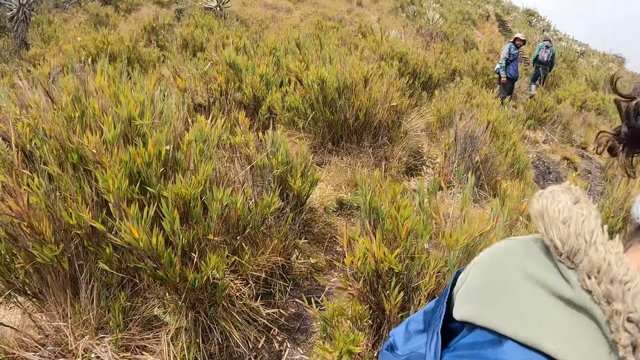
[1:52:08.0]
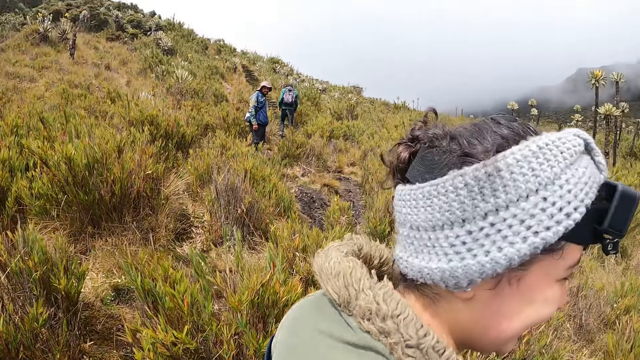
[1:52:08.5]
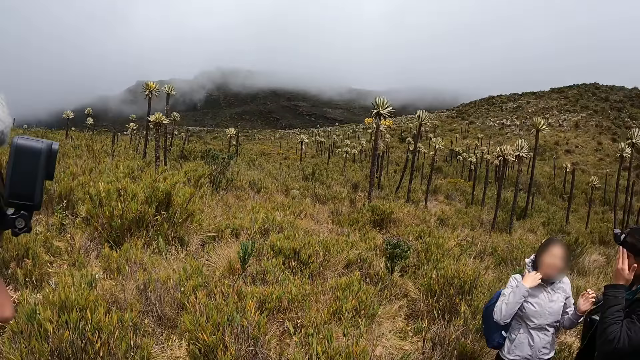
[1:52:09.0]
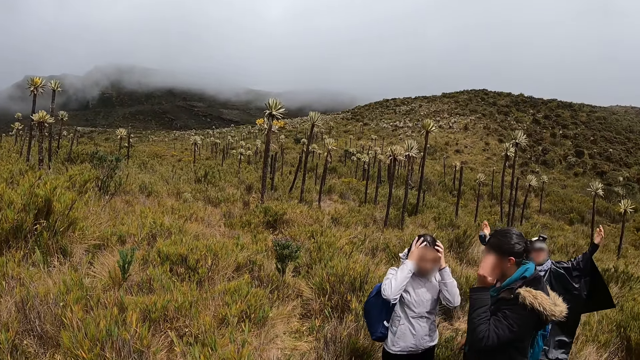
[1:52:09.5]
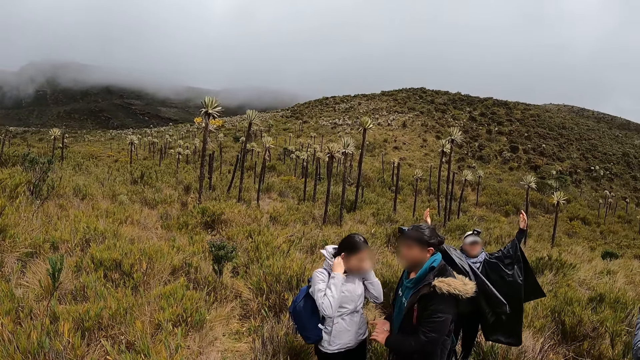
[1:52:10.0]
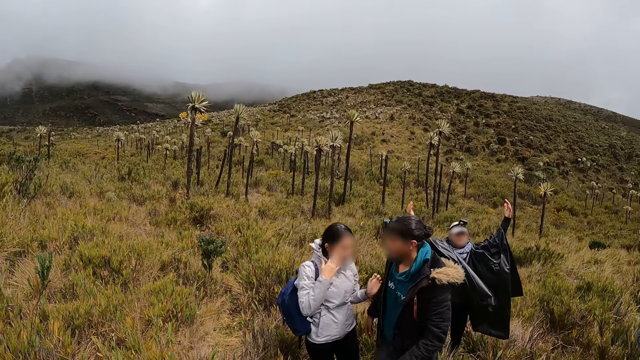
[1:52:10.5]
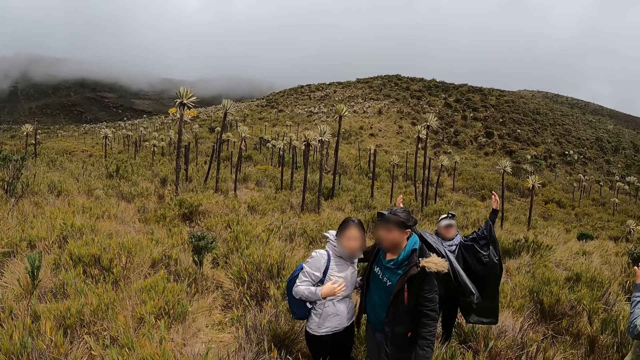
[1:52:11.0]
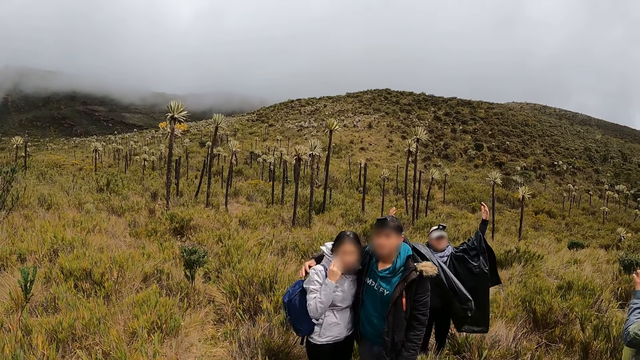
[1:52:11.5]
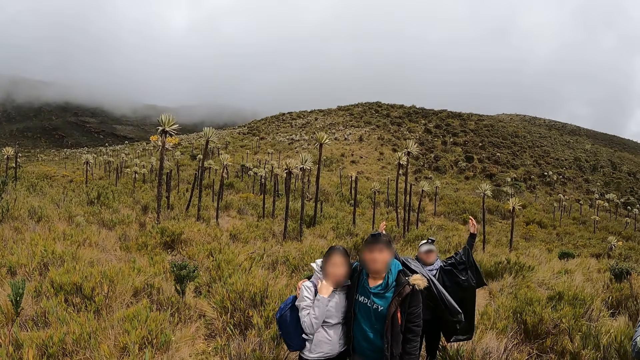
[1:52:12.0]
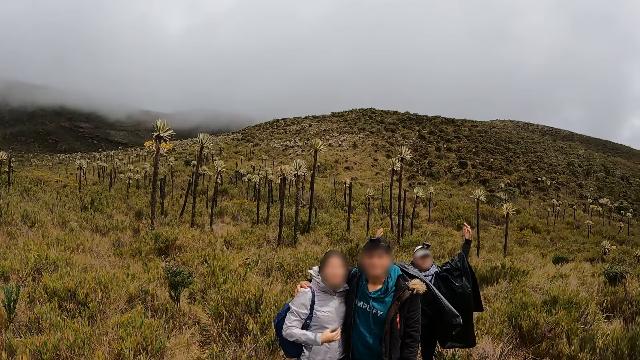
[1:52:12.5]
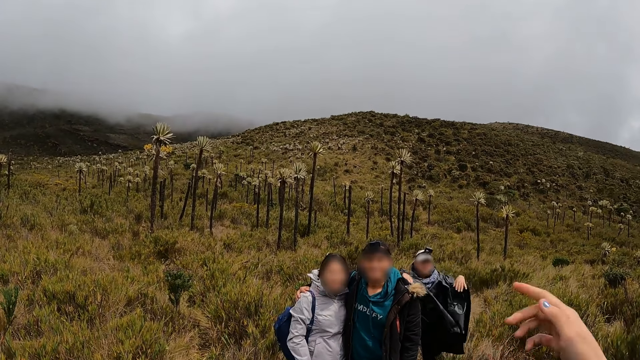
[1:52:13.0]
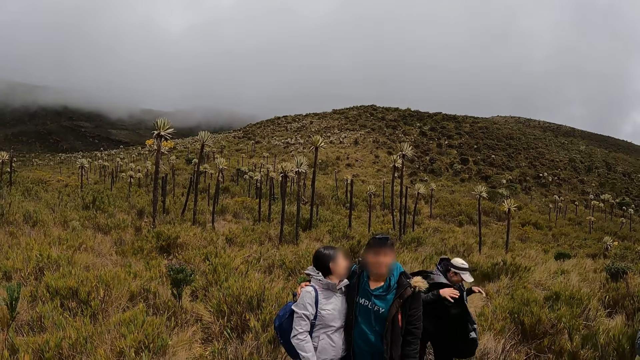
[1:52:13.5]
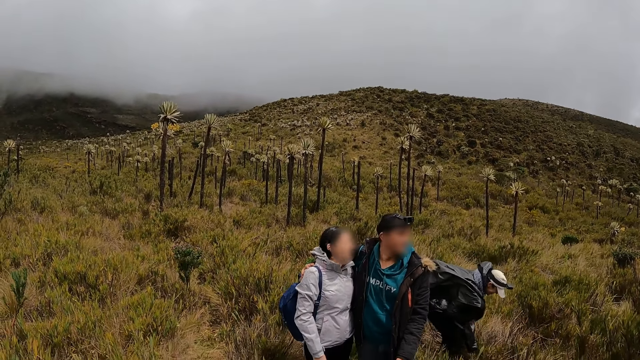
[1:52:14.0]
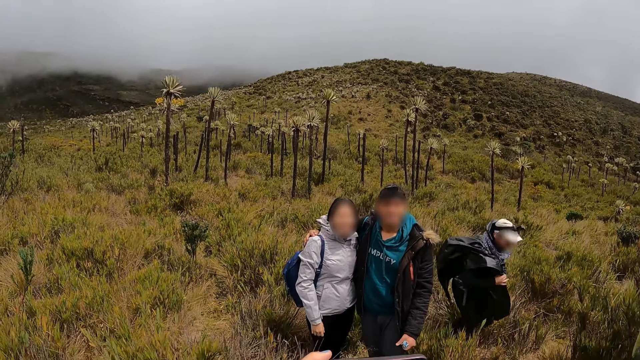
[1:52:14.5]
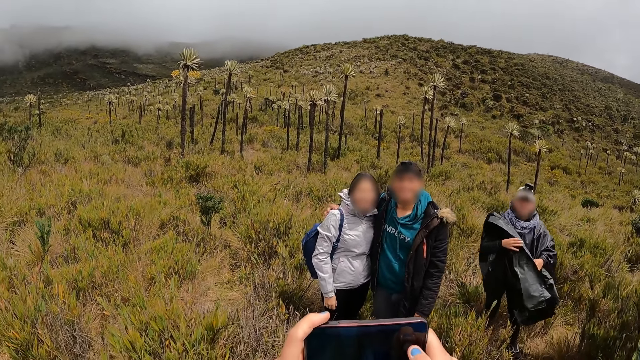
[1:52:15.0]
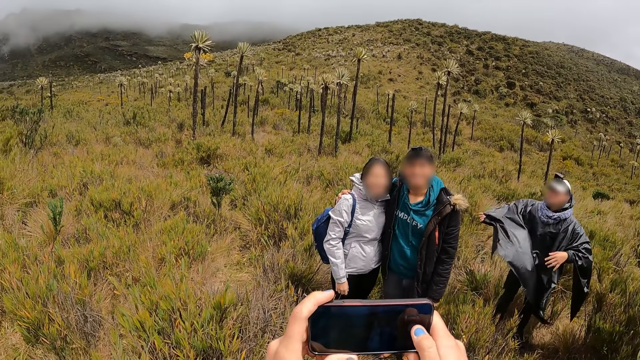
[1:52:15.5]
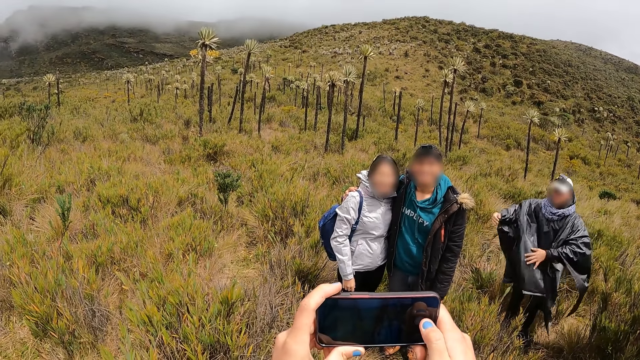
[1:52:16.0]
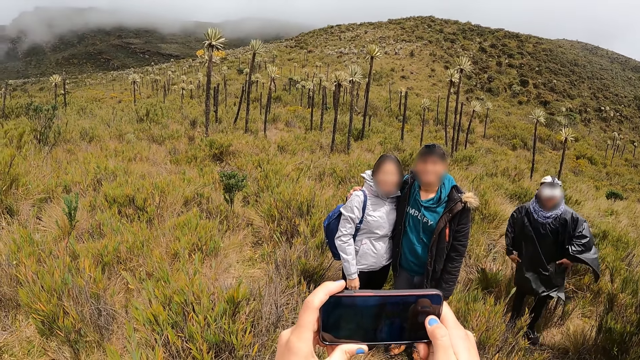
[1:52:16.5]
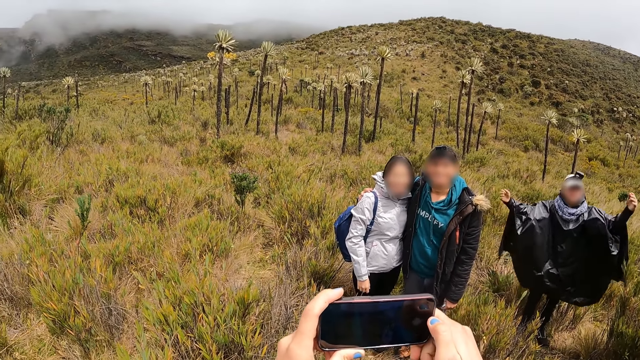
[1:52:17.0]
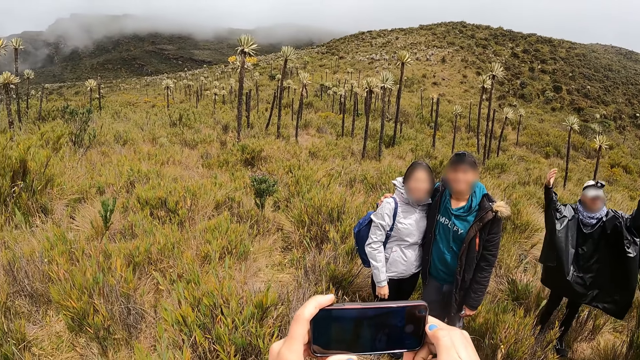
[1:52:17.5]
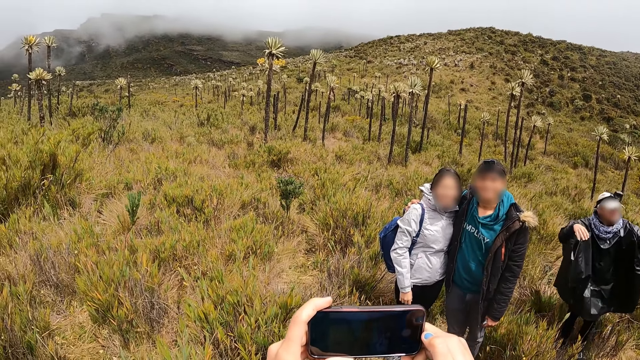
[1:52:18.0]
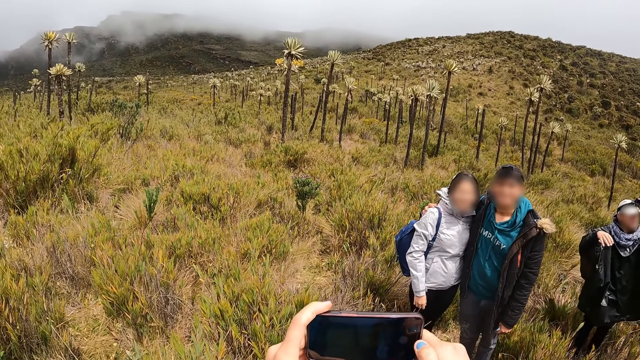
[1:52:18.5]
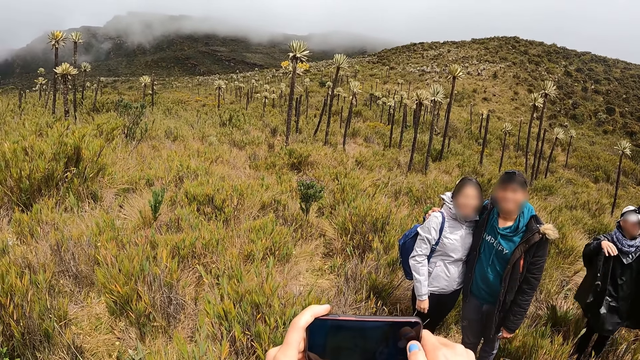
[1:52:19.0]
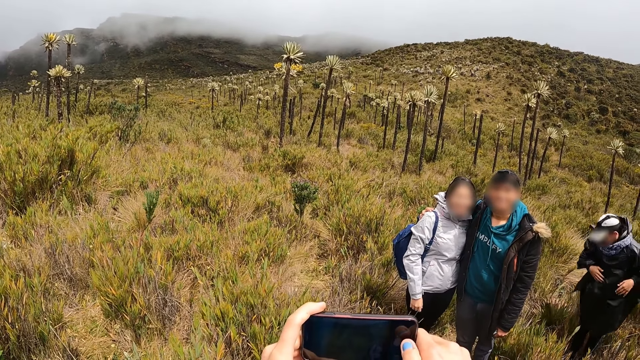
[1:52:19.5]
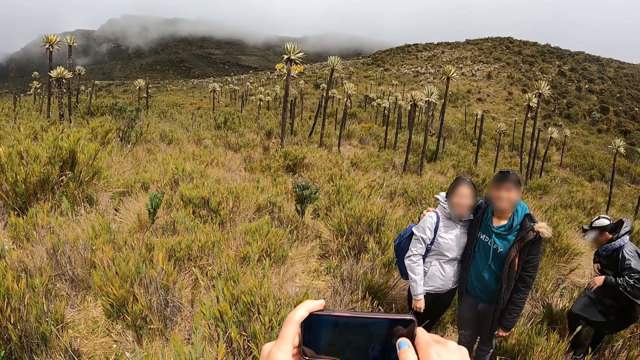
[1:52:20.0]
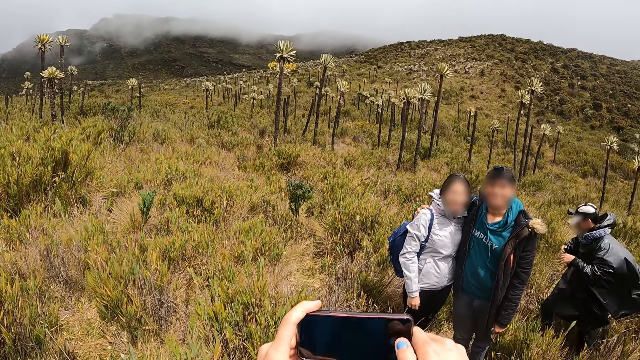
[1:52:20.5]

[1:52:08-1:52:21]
The camera wearer holds a woman with her left hand. Another woman adjusts her hair with her two hands. A man holds the other woman. The camera wearer interacts with another man. She converses with a woman. She takes a photo of the first man and the other woman with a phone in her hands.

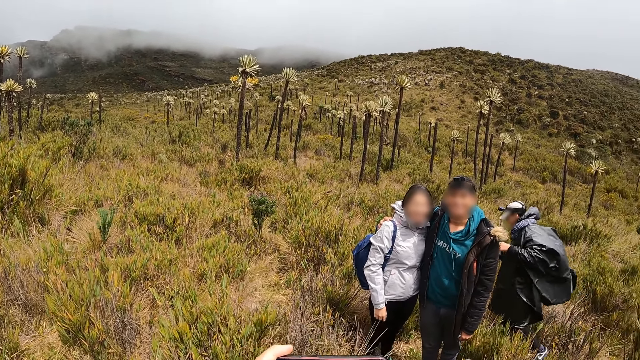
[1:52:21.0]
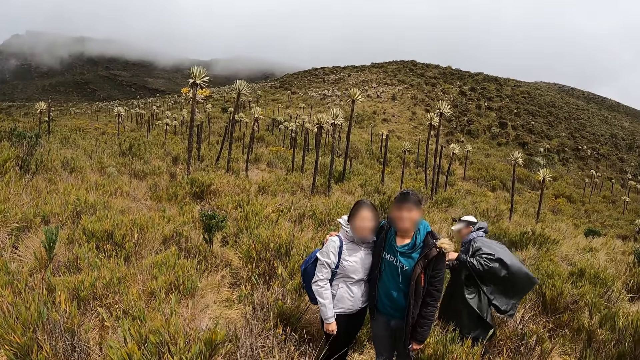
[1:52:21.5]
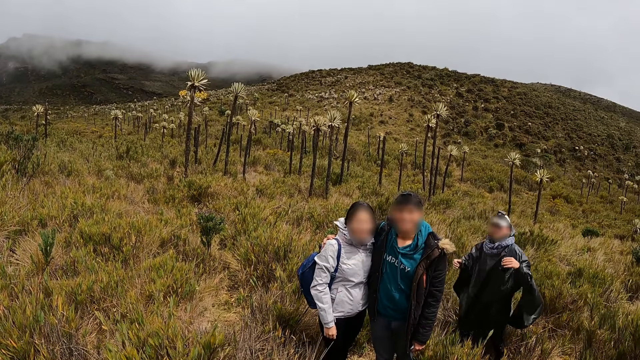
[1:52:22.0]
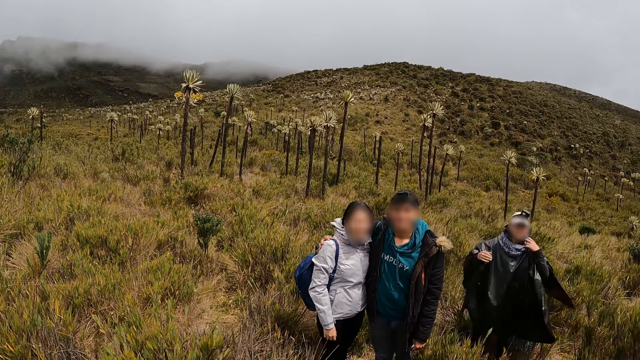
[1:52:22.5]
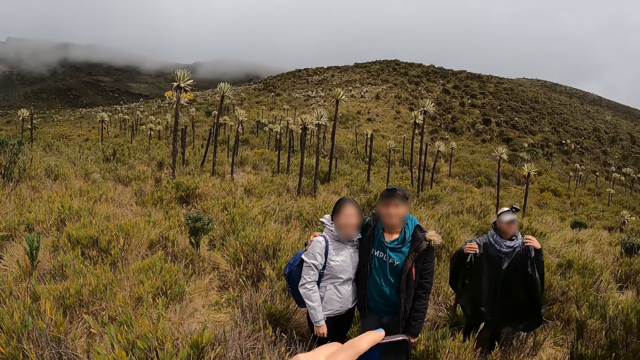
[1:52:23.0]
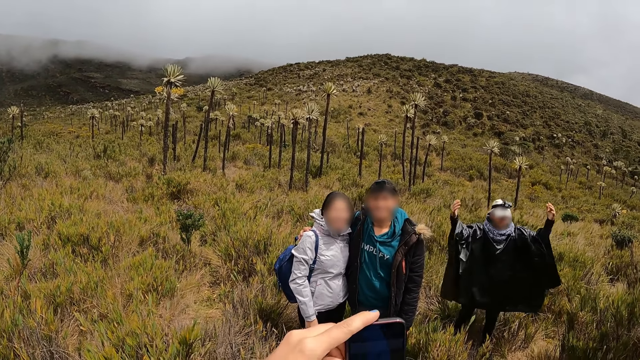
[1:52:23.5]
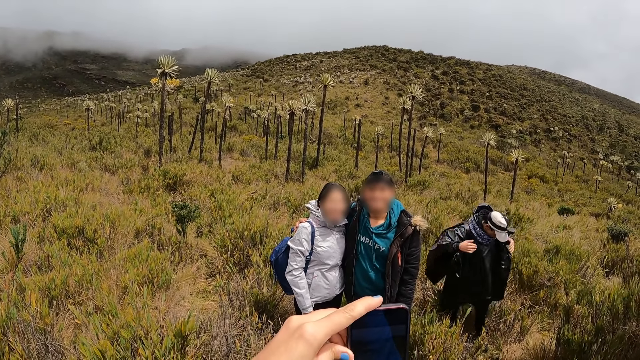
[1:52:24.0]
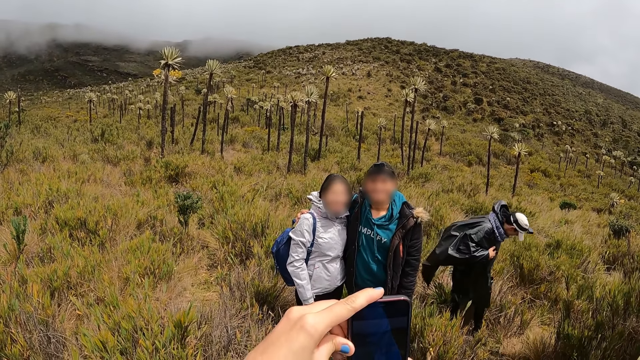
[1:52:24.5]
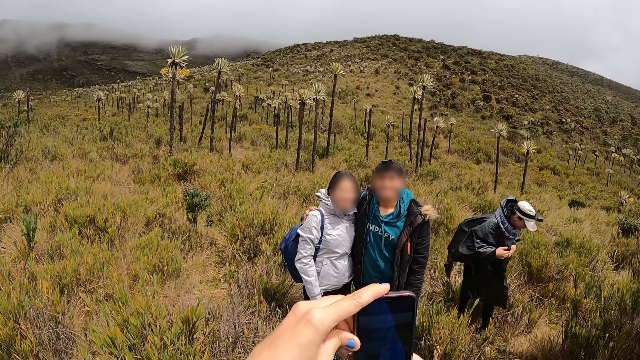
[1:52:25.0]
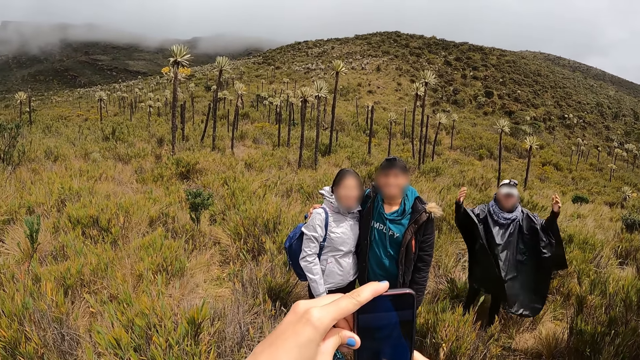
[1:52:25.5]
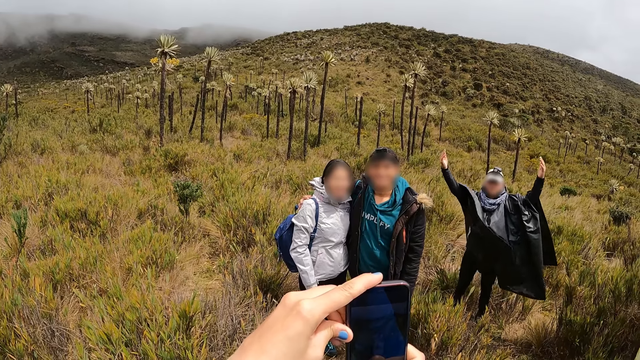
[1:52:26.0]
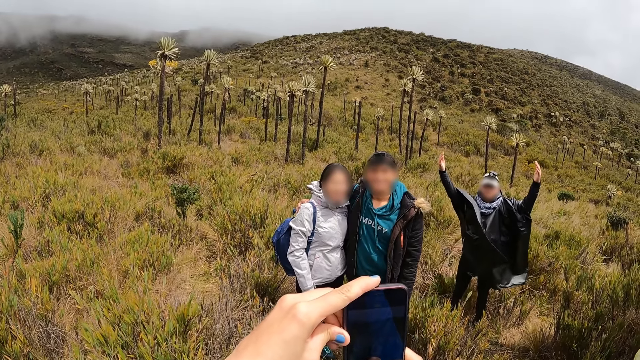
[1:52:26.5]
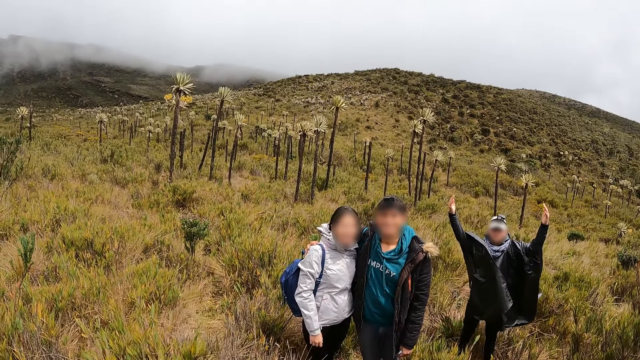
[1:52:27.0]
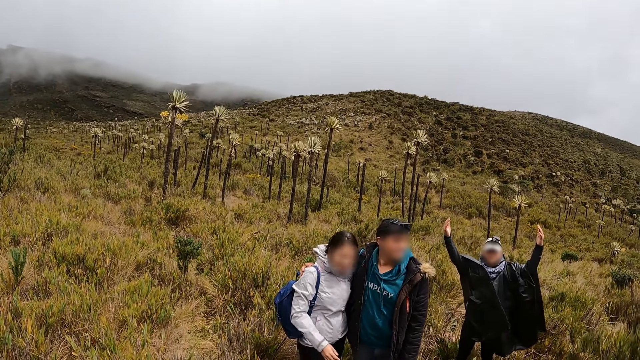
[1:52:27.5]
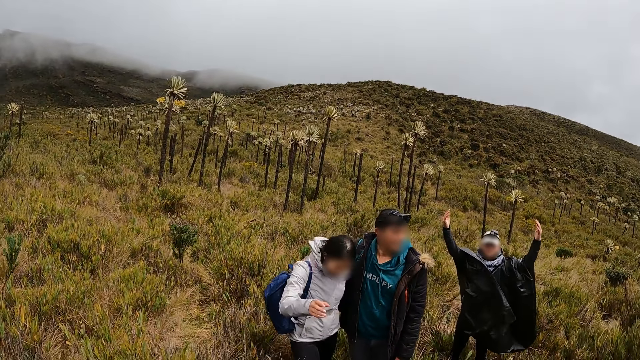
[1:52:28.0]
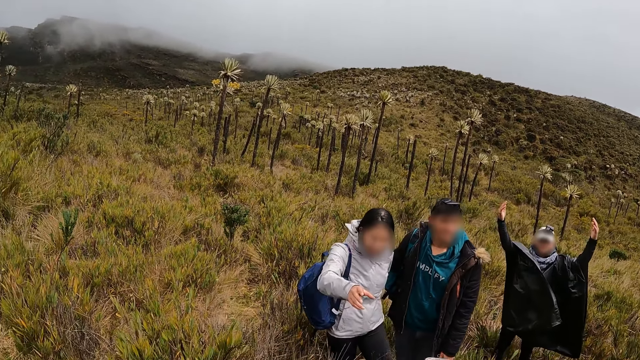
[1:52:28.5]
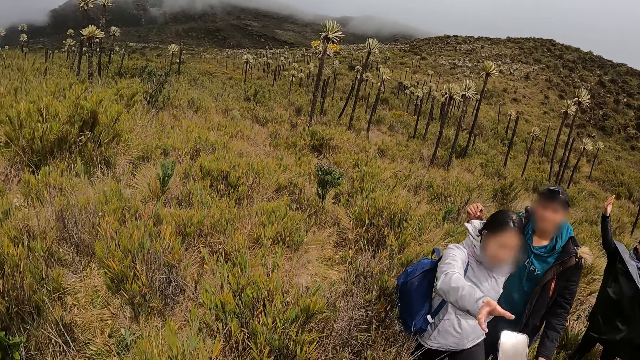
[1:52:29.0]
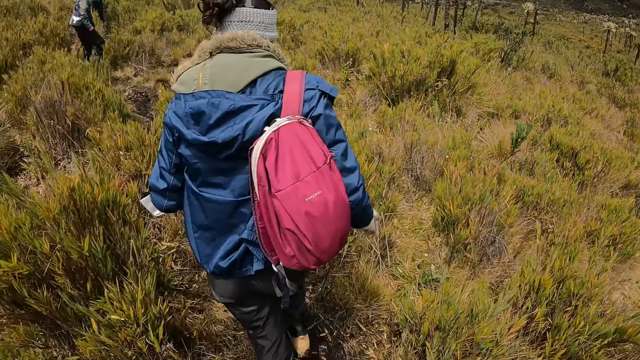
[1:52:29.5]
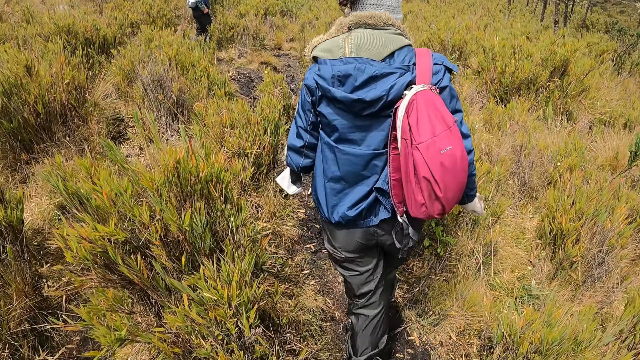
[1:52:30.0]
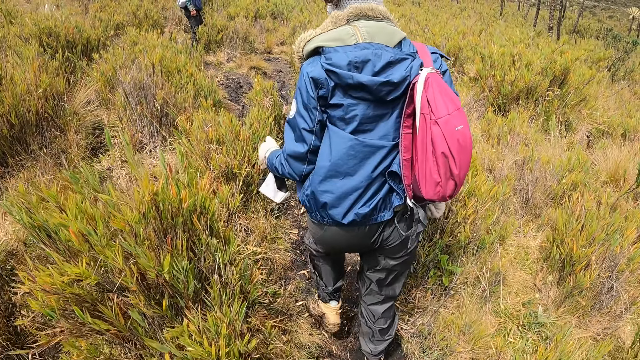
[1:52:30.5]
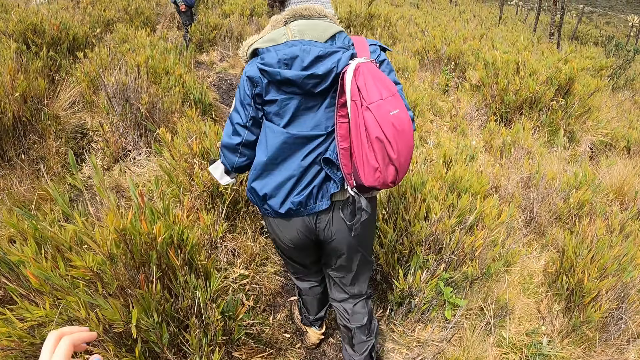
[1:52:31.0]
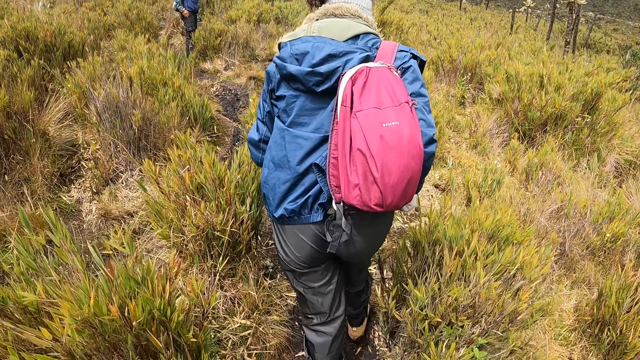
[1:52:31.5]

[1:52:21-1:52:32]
The camera wearer passes the phone in her right hand to the woman. She looks around. She walks up the hill with the group of people.
